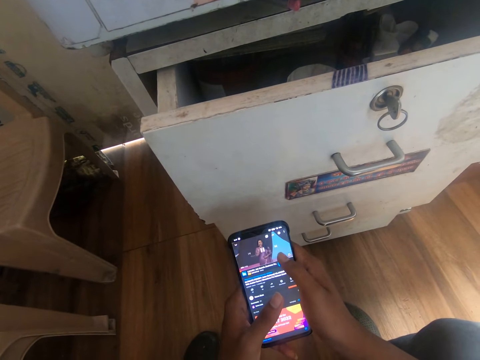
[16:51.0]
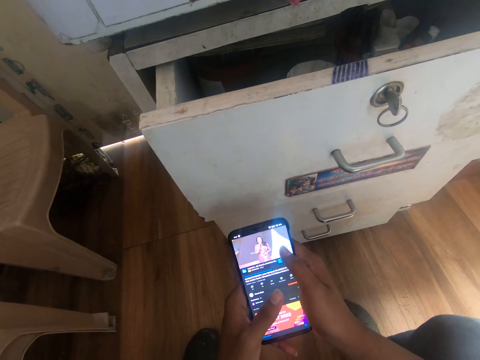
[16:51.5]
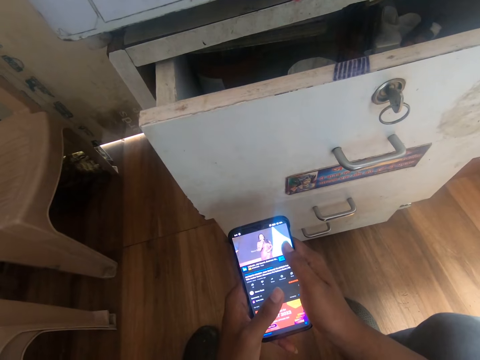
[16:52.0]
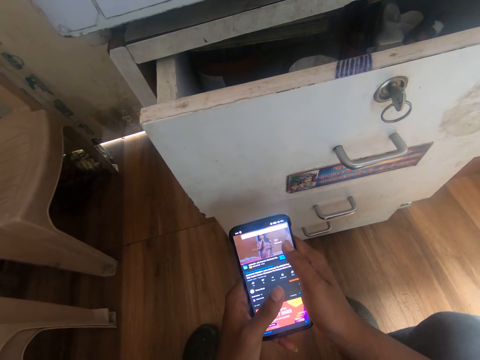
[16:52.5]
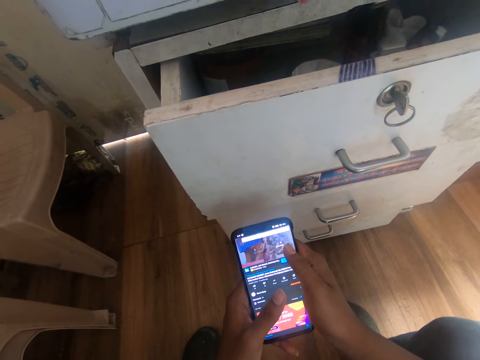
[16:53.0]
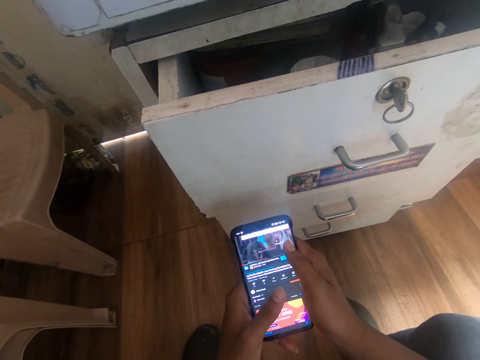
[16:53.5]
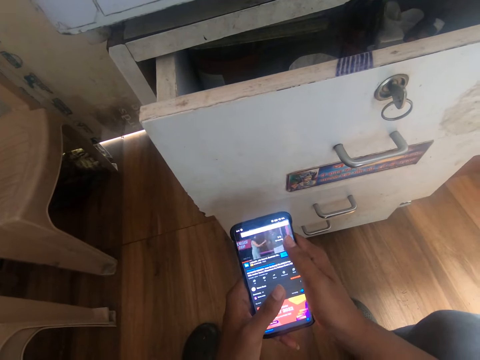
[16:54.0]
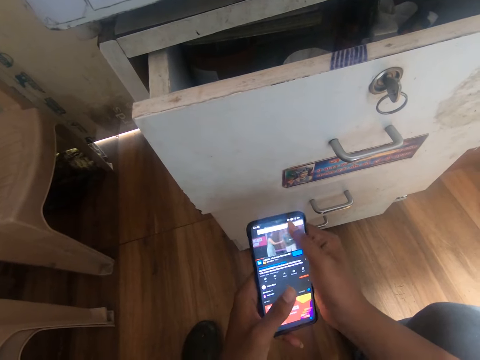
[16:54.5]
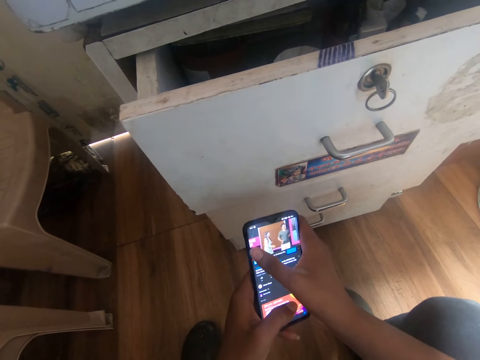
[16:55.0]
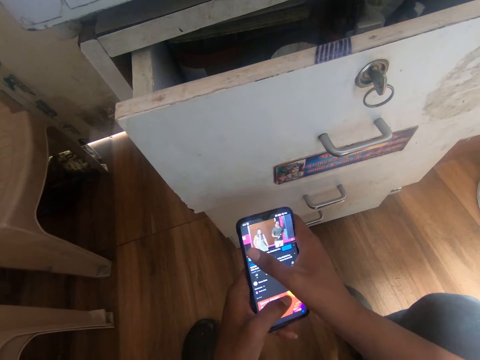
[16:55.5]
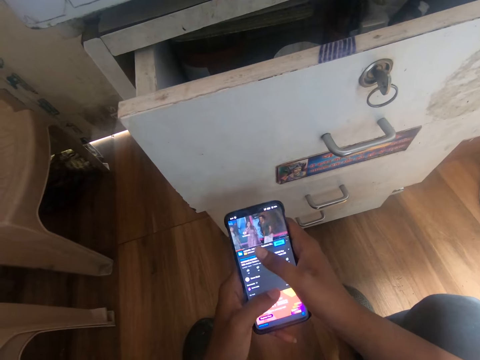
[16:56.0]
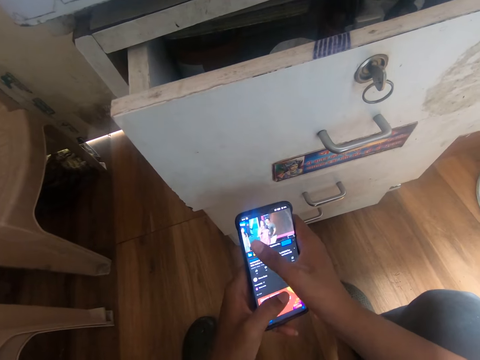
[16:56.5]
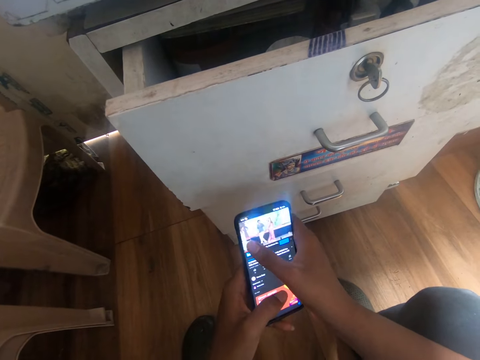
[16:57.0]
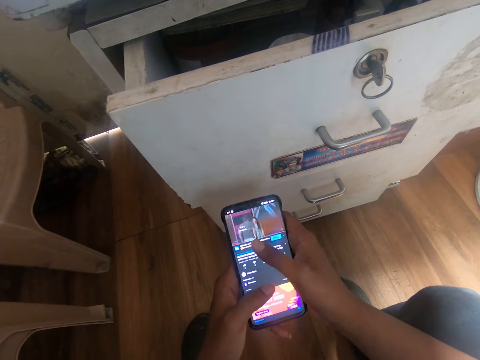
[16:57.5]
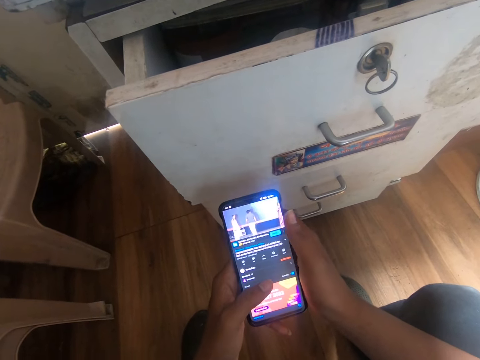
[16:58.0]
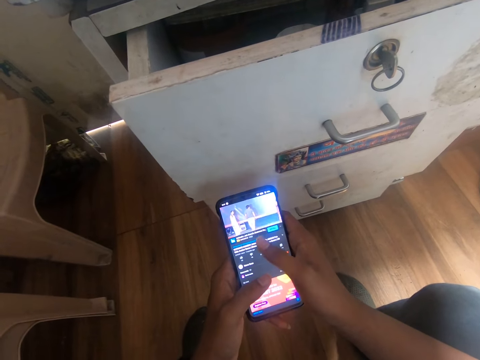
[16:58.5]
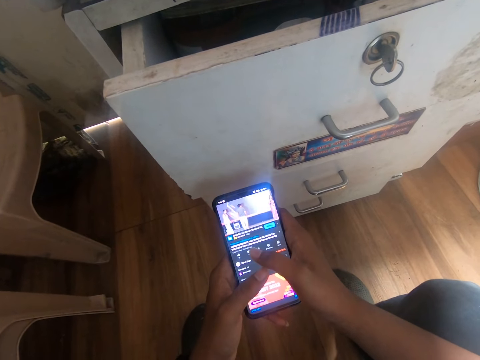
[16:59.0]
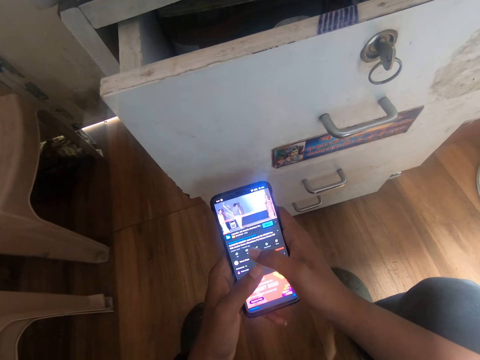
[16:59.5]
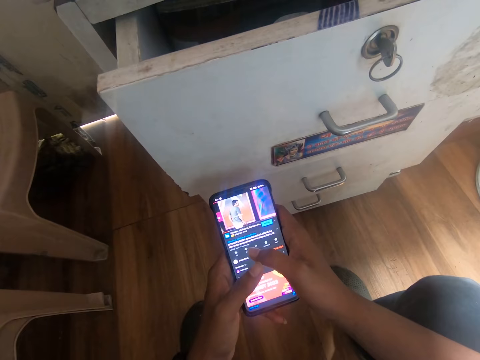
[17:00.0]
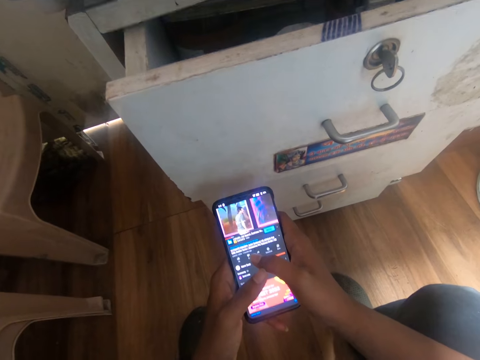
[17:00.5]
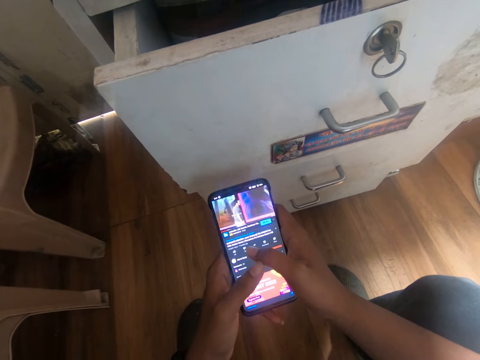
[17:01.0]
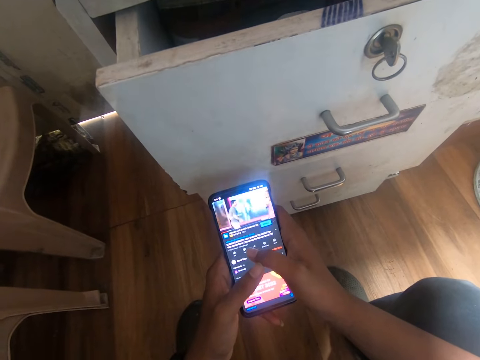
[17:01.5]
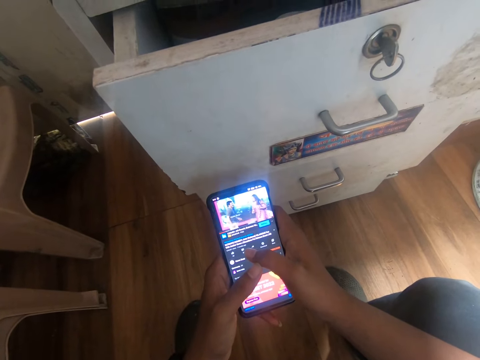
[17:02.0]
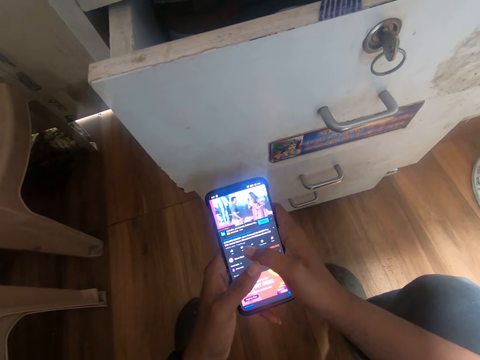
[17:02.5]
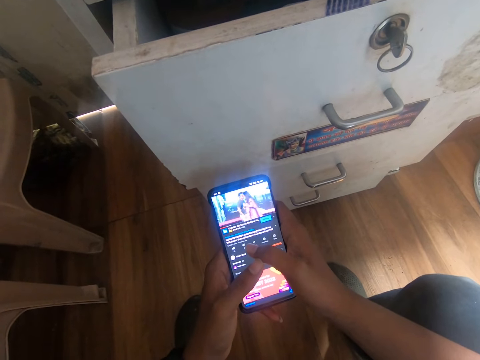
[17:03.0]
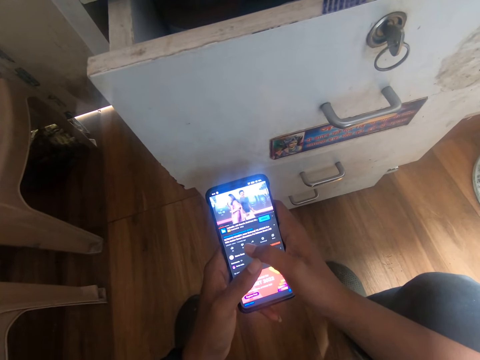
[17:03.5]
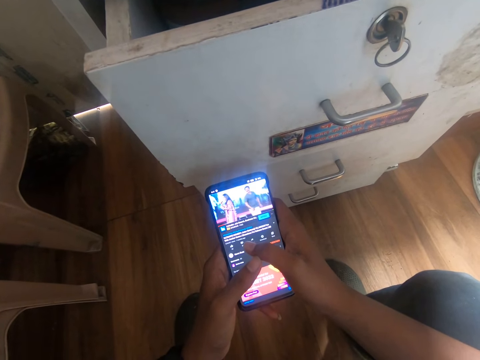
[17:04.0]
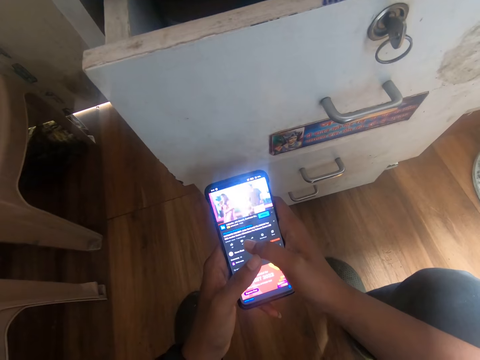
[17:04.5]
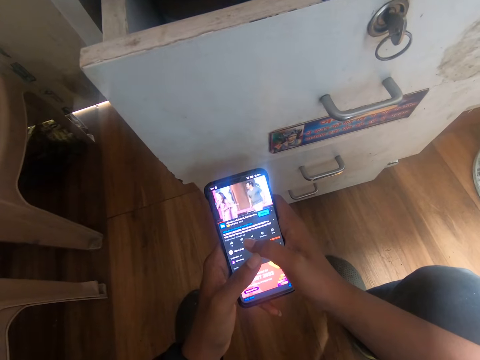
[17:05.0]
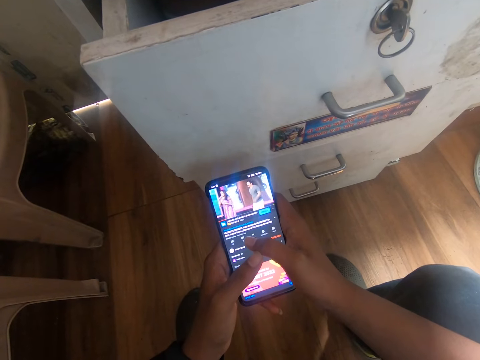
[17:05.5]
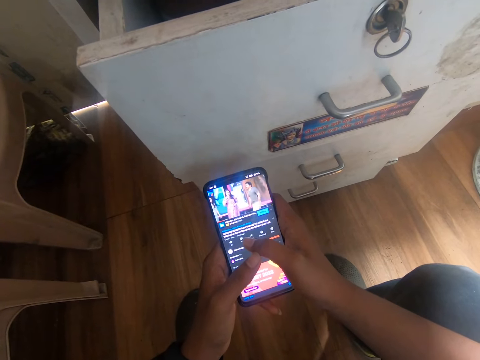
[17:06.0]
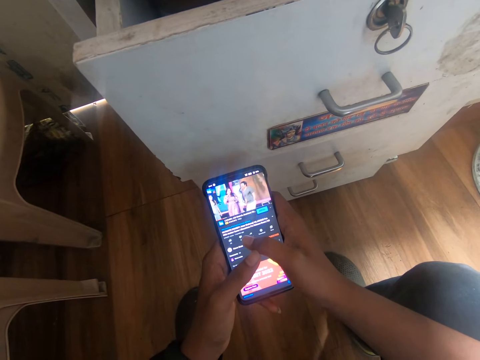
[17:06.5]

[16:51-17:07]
The camera wearer taps his phone's screen. They tap his phone's screen again. They watch the video in his phone.

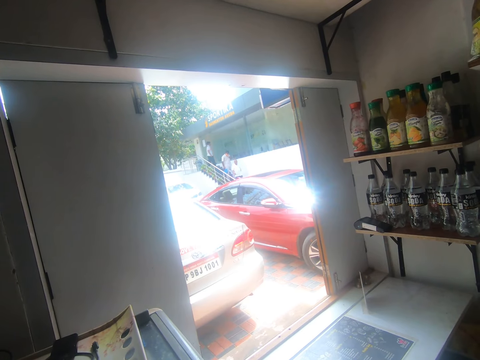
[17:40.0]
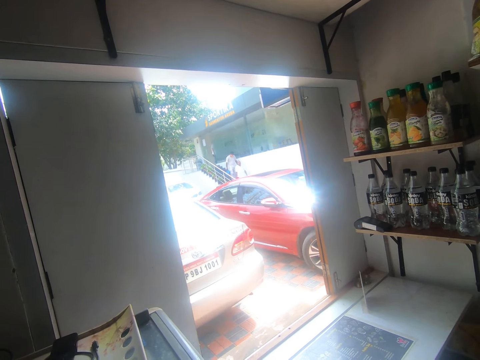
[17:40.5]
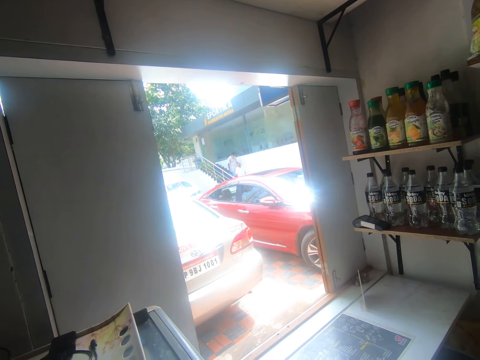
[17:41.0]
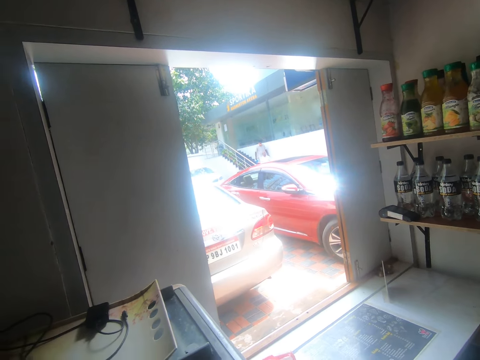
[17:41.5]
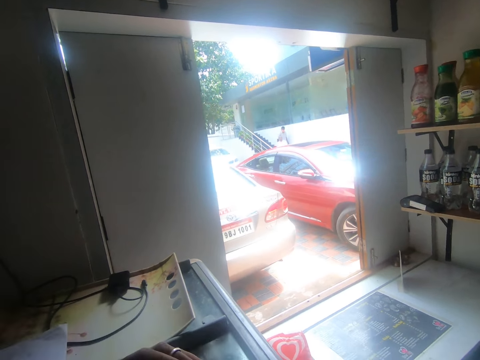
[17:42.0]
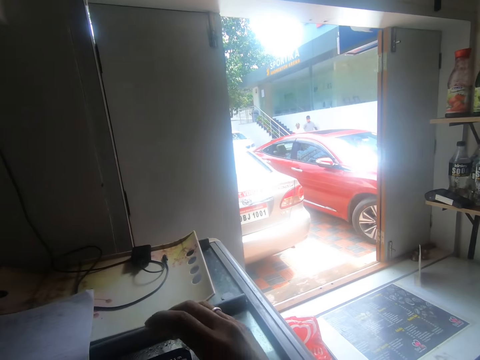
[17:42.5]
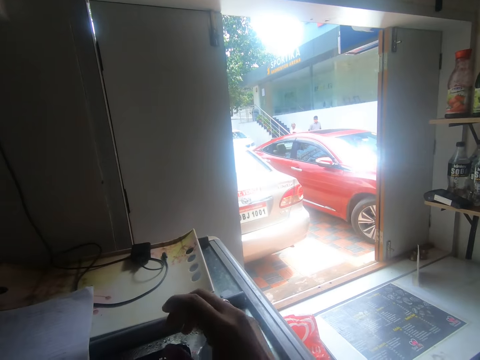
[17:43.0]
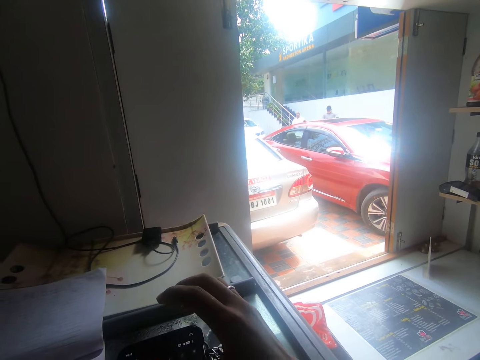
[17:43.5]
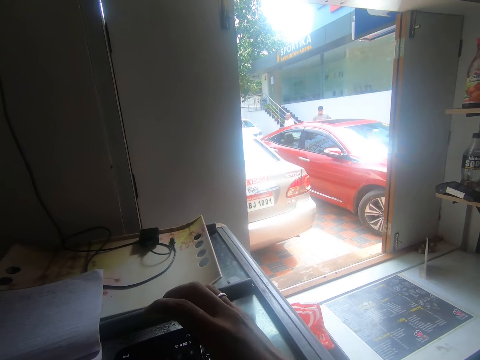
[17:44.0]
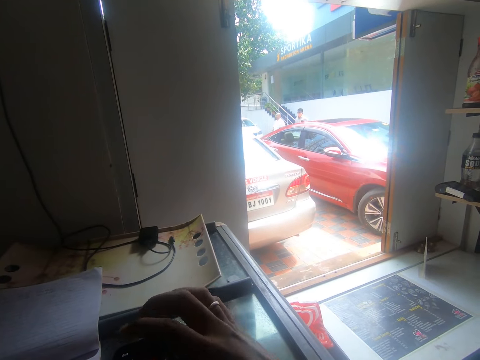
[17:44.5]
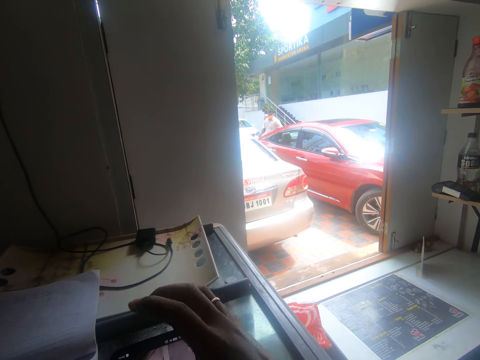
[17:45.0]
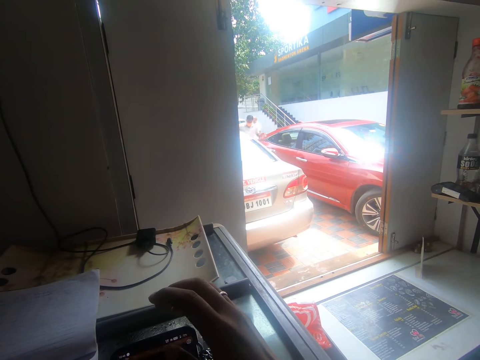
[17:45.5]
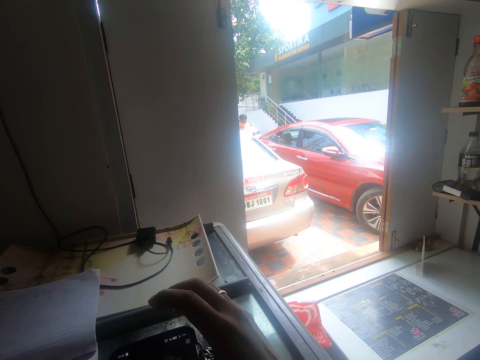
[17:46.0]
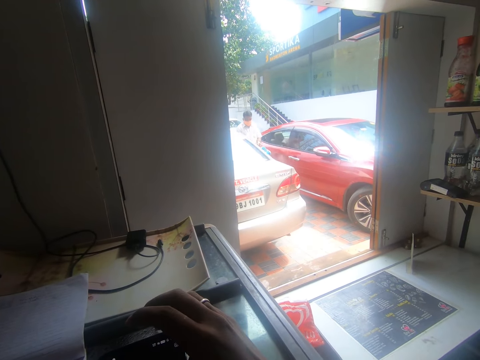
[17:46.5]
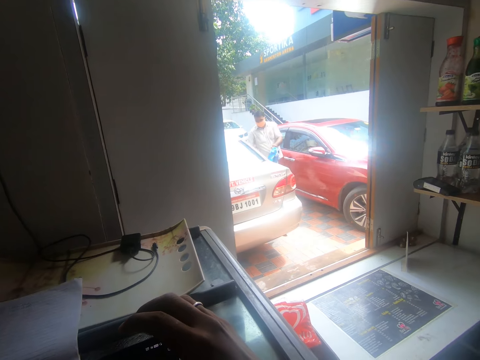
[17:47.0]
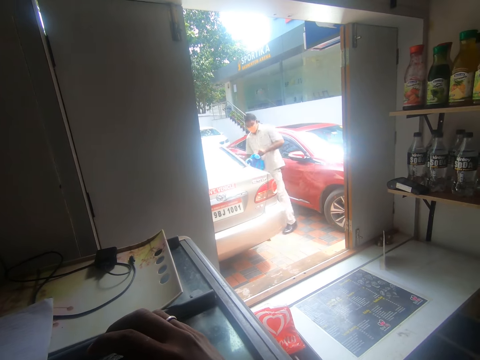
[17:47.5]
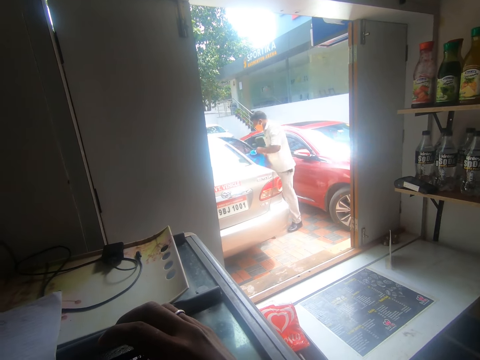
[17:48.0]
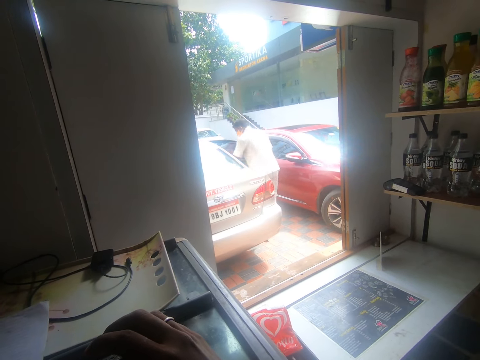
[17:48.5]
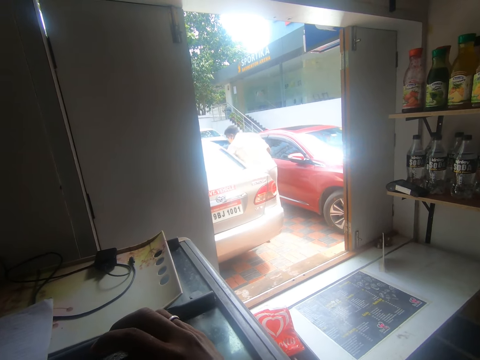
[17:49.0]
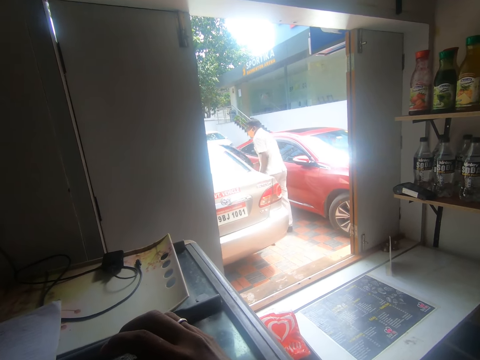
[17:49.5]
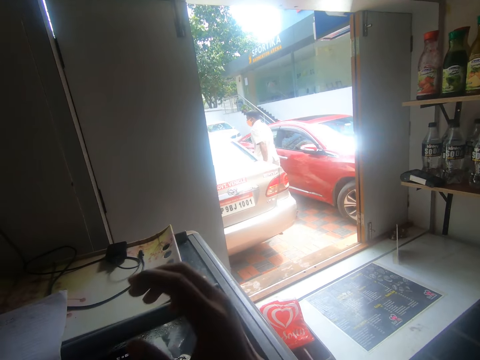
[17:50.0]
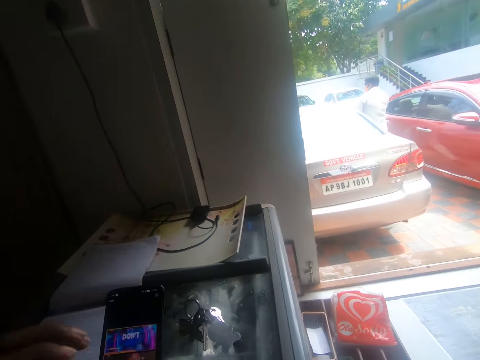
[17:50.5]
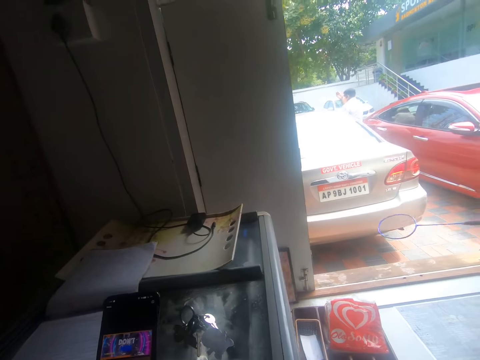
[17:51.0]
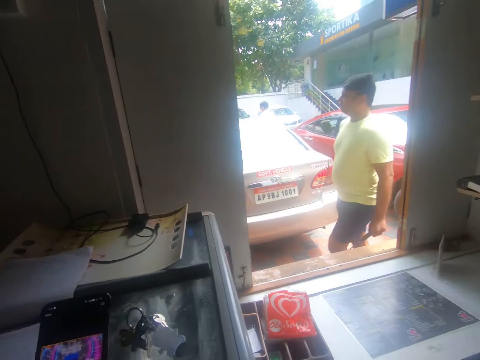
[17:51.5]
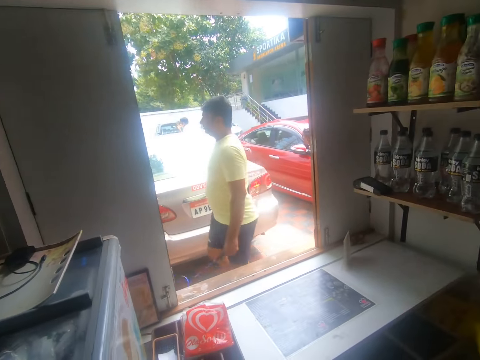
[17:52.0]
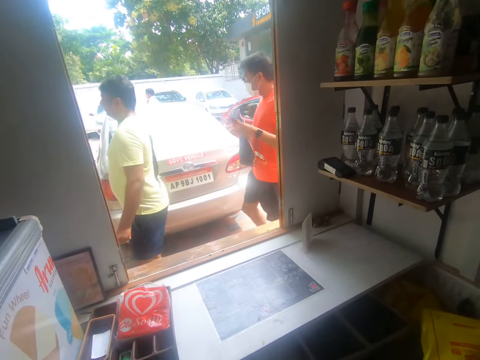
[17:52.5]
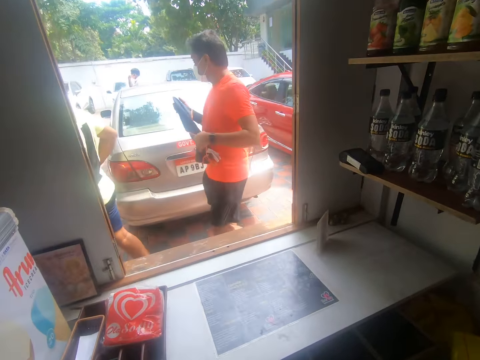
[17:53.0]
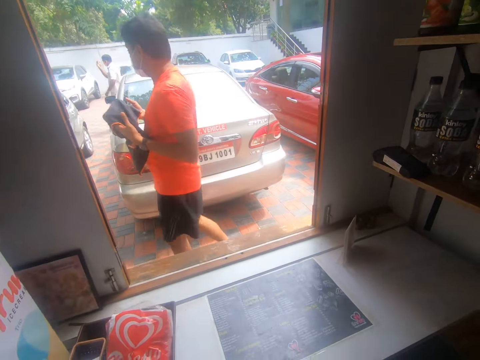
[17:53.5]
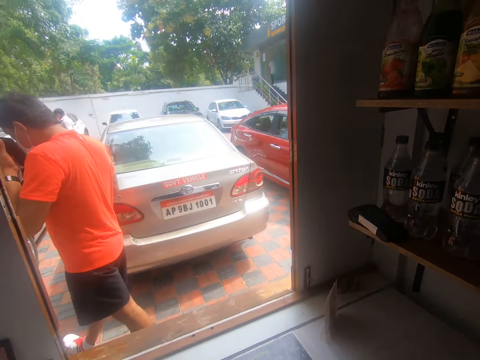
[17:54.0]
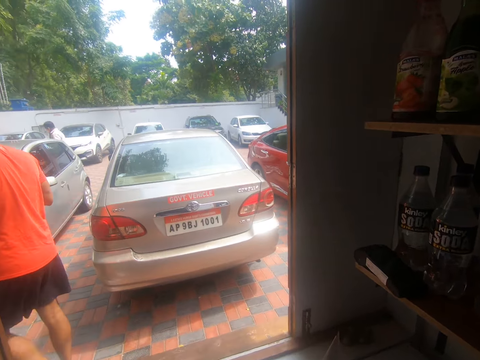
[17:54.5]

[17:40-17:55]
The camera wearer looks outside the shop's window. They place his phone on the counter.
